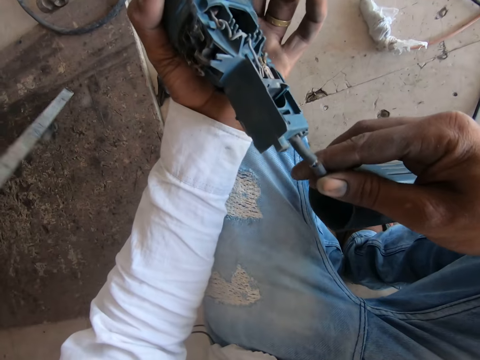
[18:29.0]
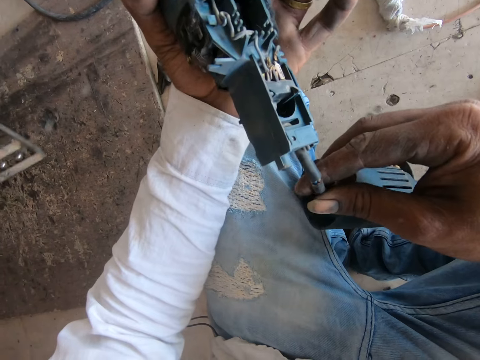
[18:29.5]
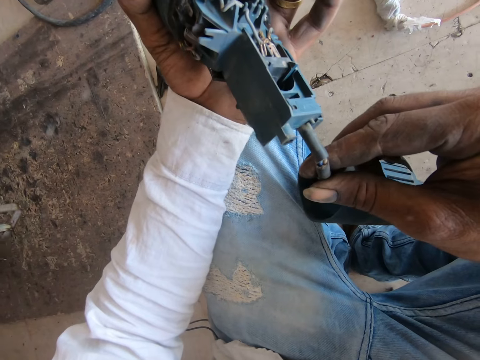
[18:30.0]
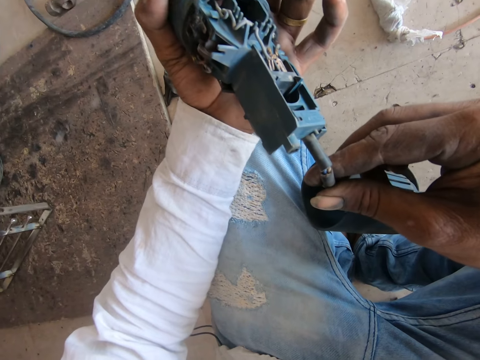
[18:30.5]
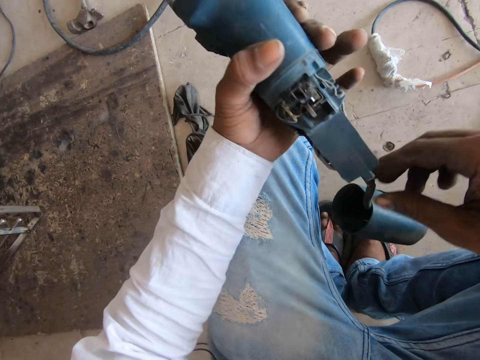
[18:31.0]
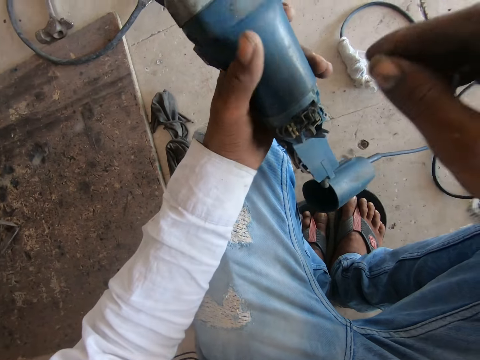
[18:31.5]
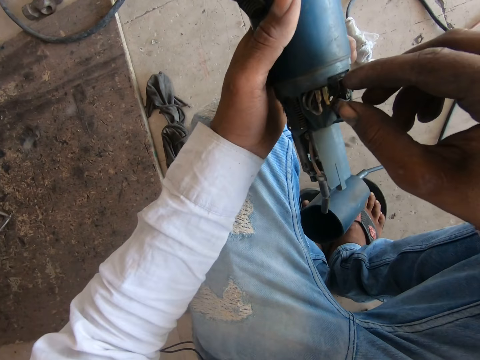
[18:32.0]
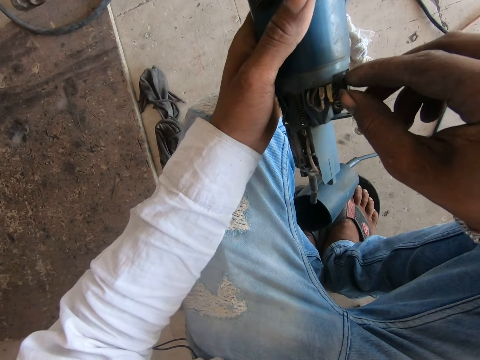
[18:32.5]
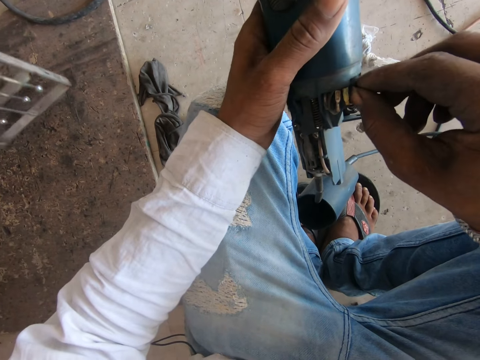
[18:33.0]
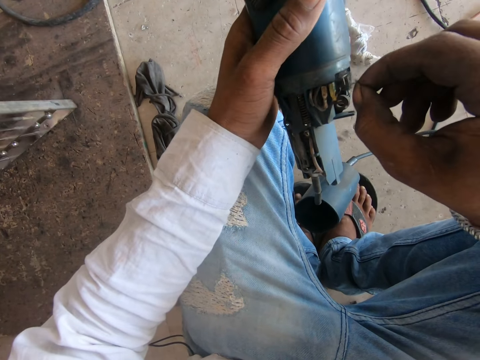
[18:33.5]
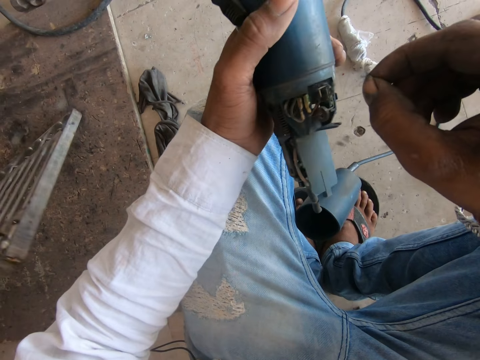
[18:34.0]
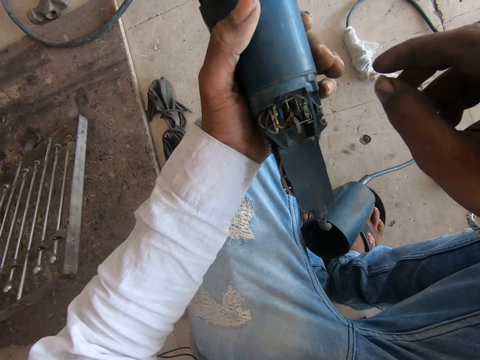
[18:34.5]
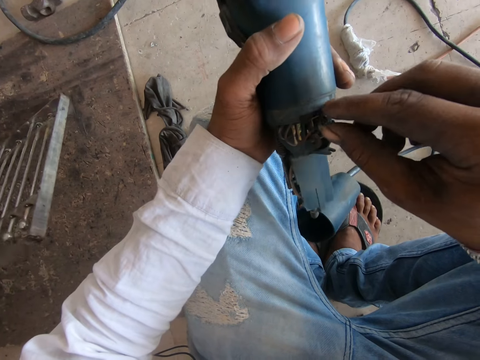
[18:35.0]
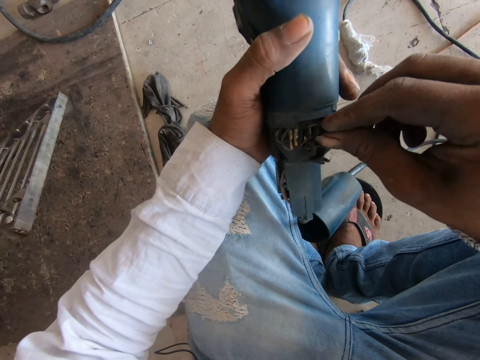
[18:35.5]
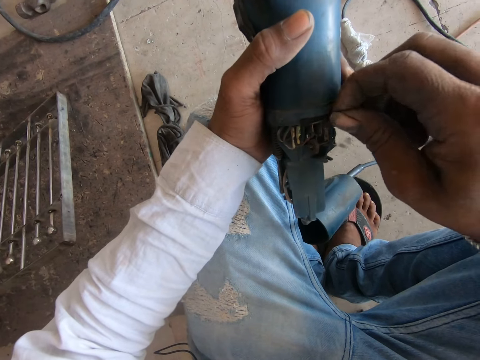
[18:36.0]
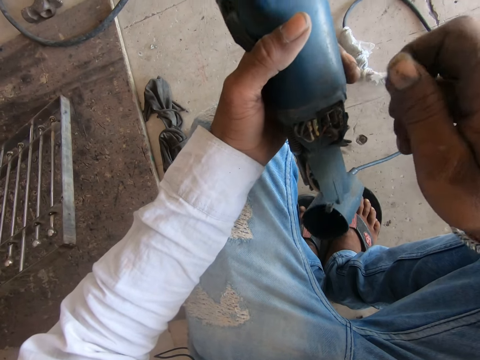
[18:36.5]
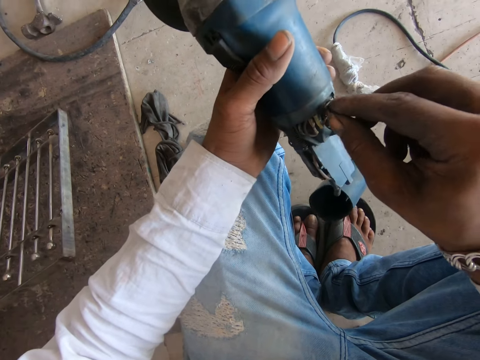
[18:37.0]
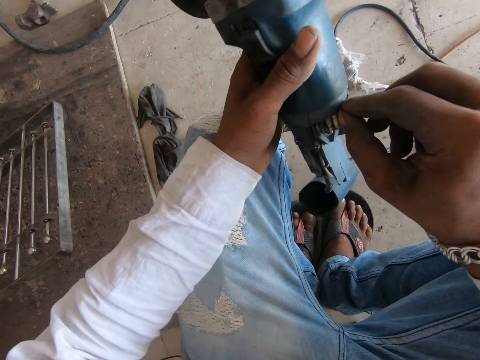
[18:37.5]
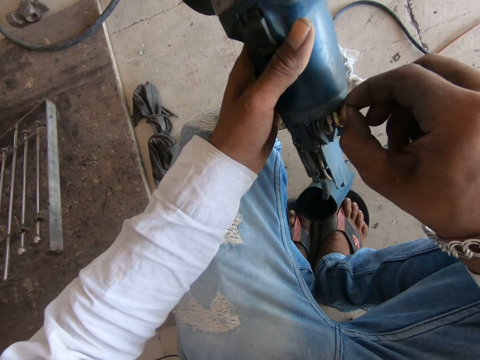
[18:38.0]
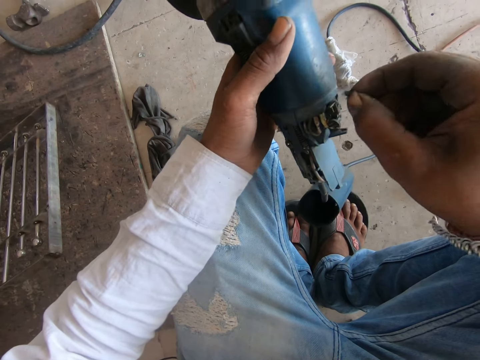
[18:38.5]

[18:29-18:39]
The camera wearer stares at the angle grinder cord. He touches the grinder cable. He removes dirt from the angle grinder with his hand.

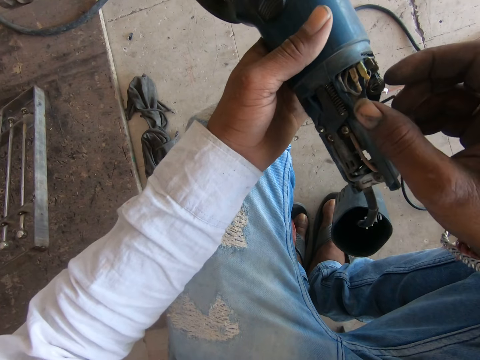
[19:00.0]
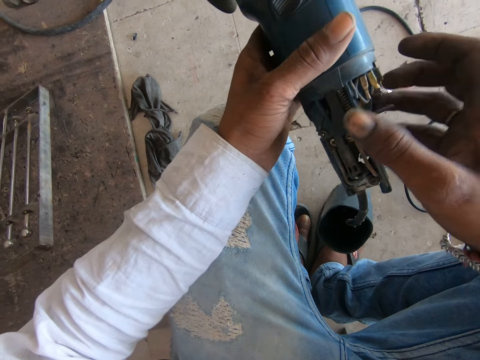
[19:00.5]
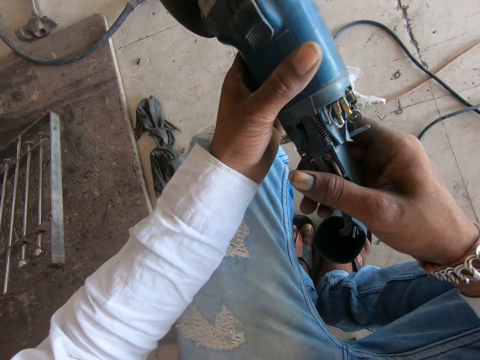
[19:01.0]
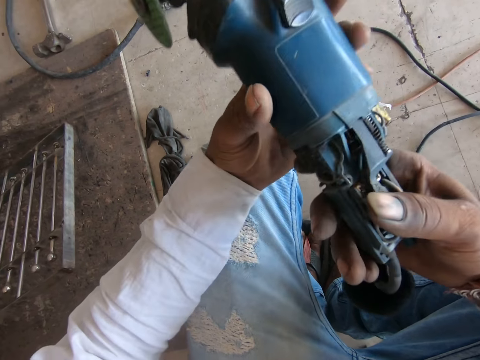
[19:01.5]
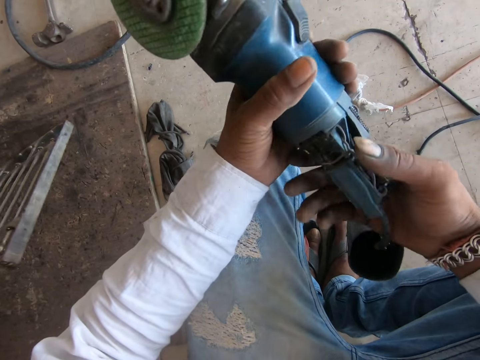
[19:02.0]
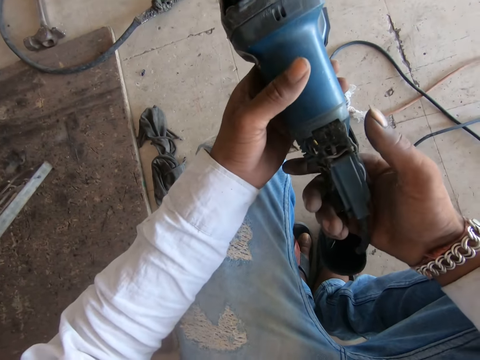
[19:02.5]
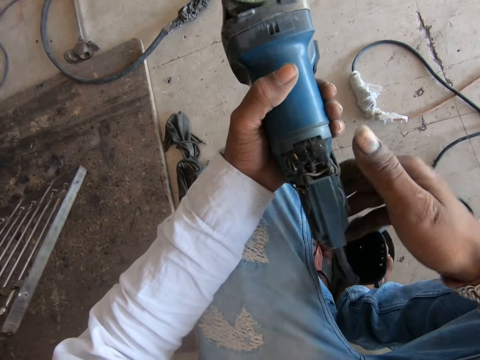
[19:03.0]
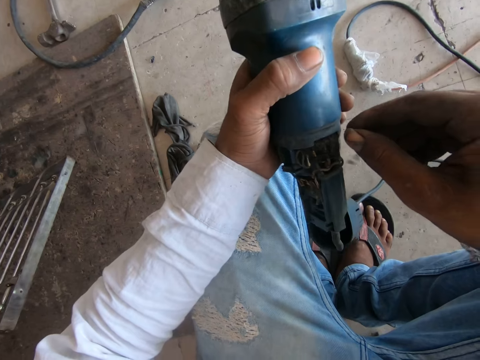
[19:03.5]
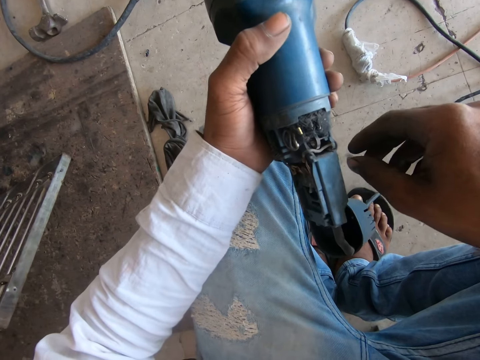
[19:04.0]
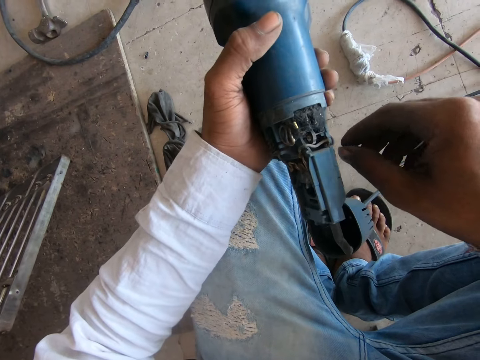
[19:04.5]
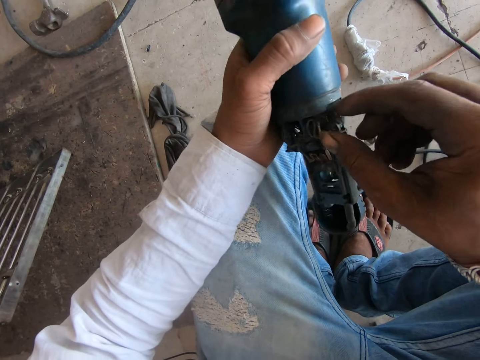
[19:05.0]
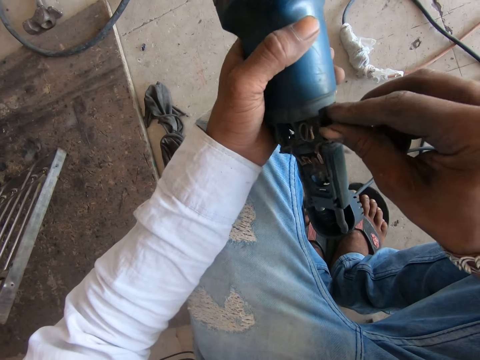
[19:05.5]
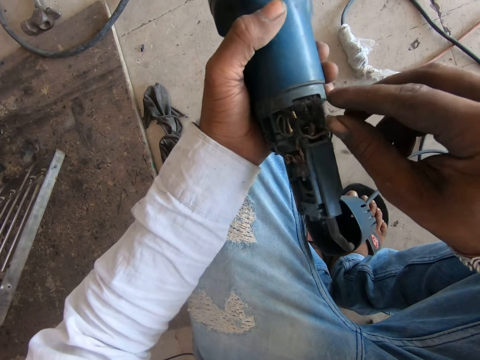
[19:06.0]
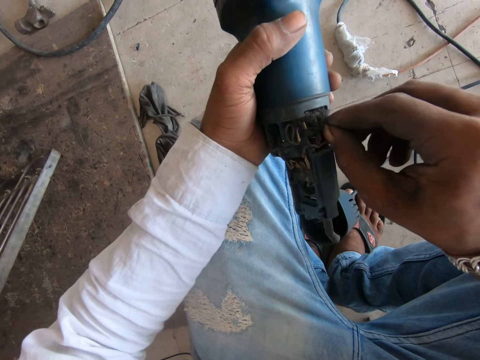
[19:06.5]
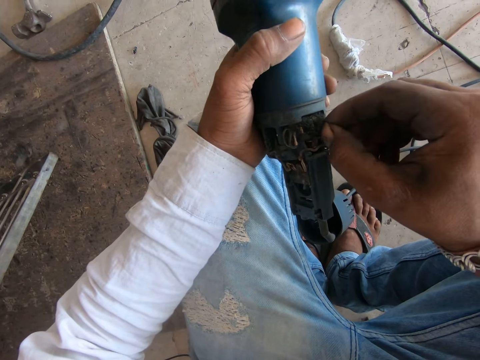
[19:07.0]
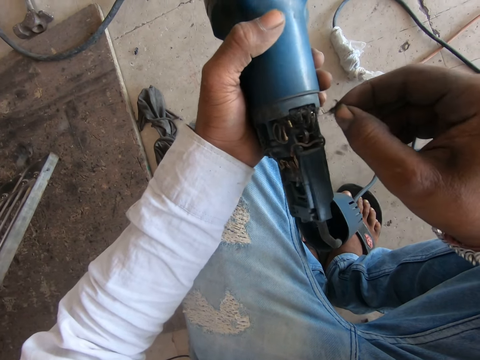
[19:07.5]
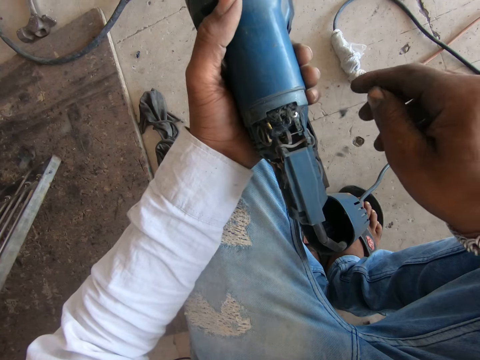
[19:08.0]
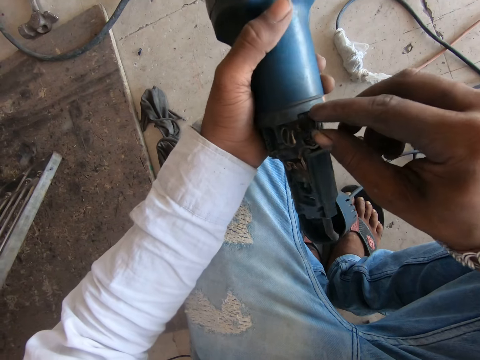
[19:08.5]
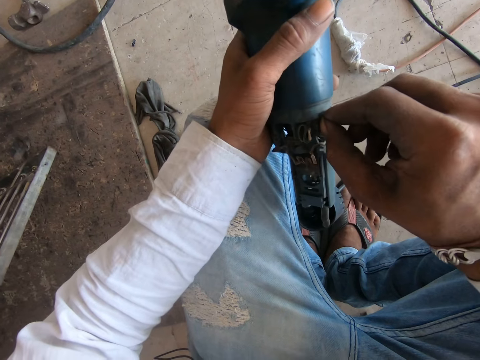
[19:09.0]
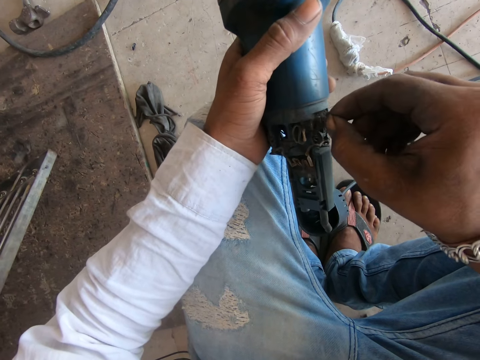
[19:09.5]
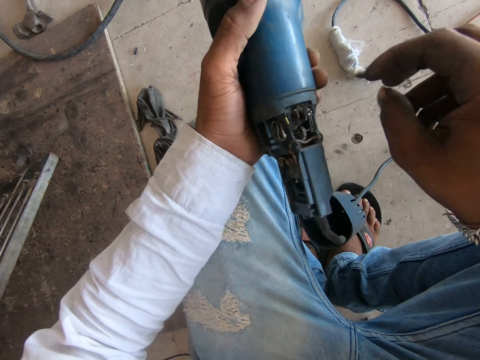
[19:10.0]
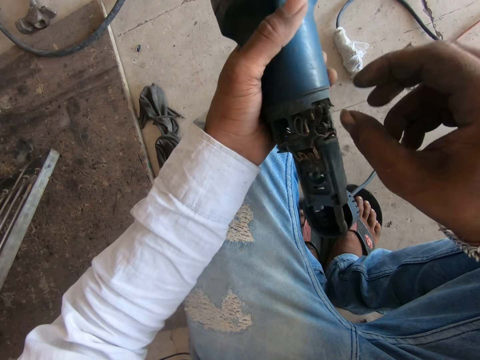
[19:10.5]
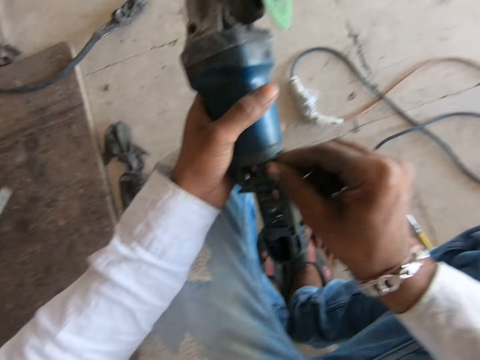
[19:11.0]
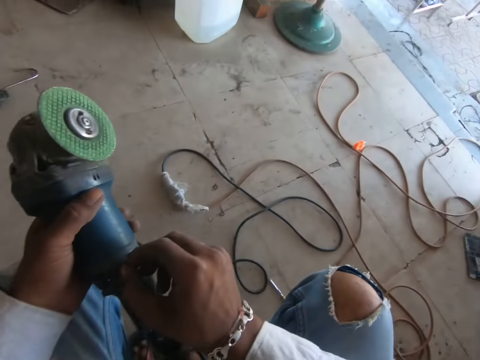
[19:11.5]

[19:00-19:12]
The camera wearer turns the angle grinder. He removes dirt from the angle grinder with his hand.

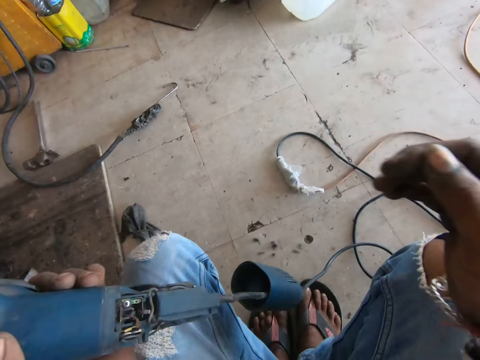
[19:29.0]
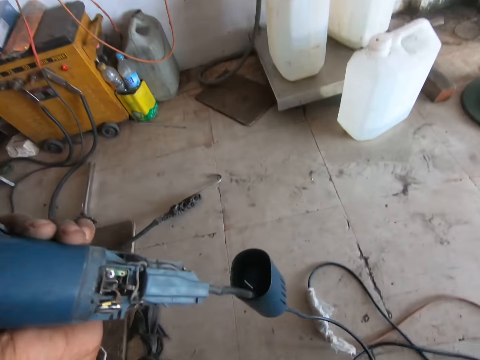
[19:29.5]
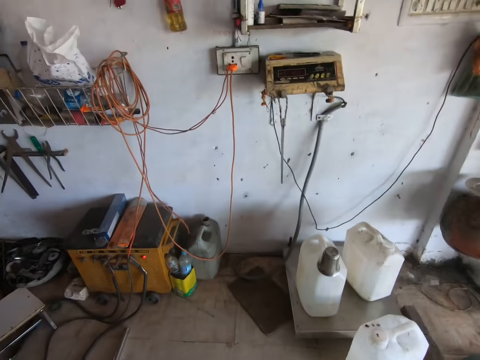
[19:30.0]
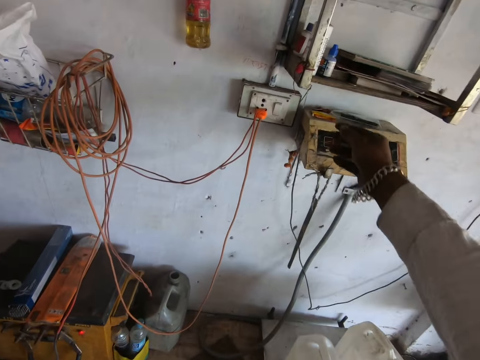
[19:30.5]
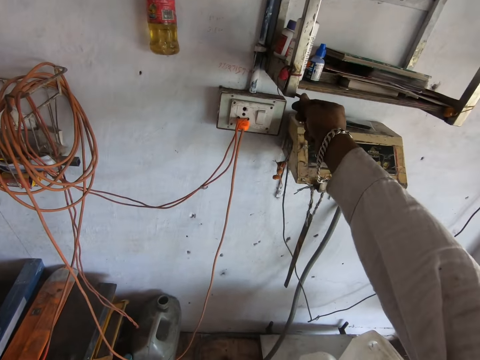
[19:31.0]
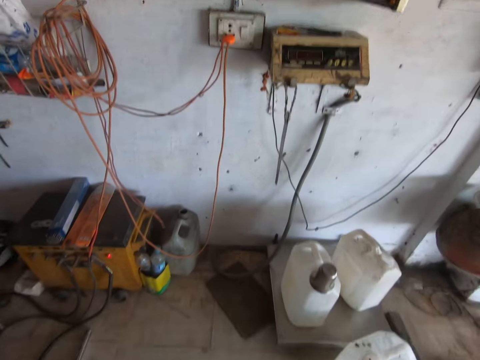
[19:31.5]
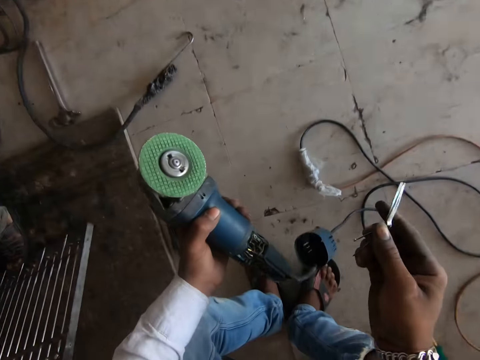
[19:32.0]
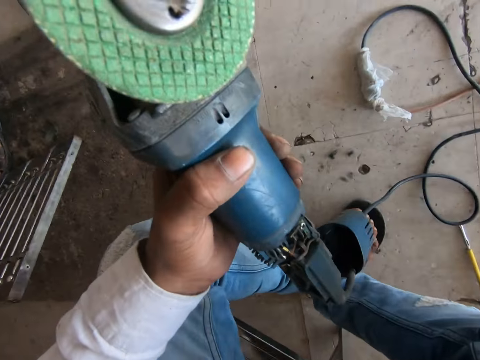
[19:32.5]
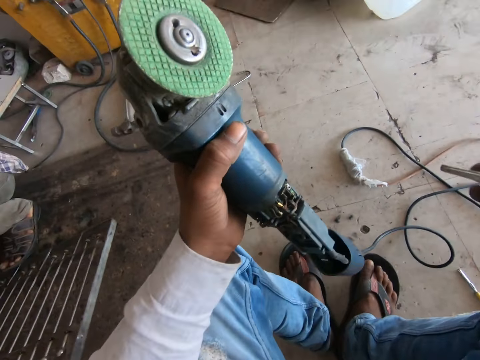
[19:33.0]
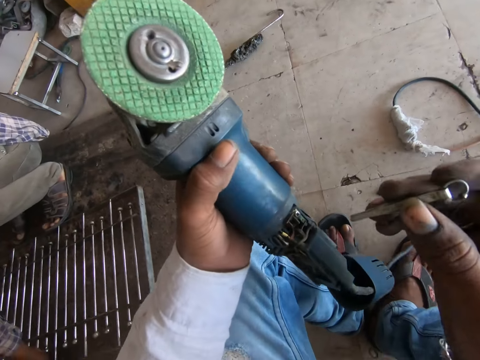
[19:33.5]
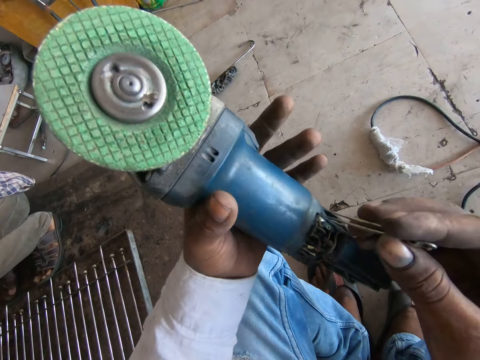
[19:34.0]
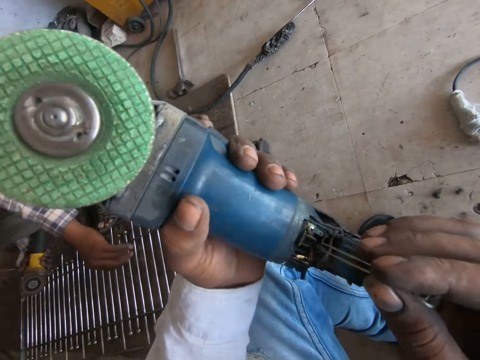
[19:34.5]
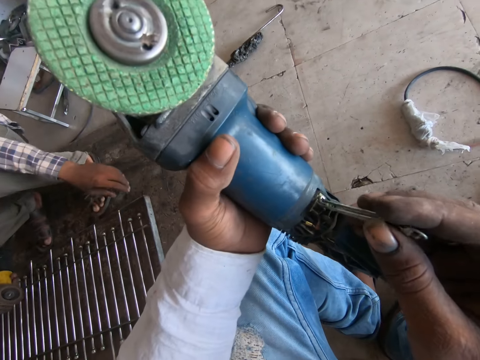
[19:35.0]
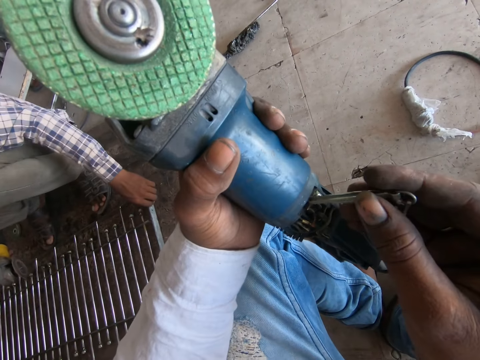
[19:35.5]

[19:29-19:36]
The camera wearer picks up a grinder tong. They remove dirt from the angle grinder with the grinder tong.
